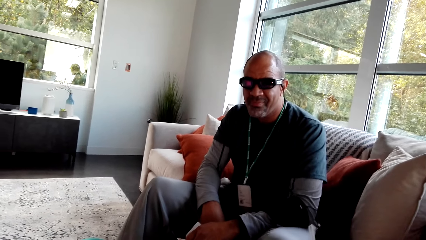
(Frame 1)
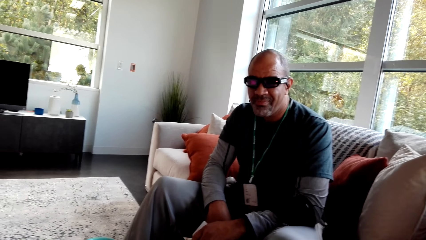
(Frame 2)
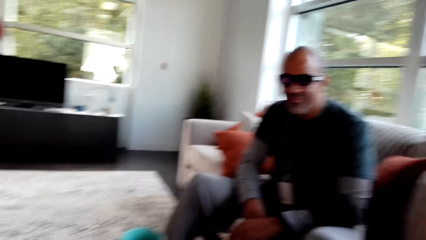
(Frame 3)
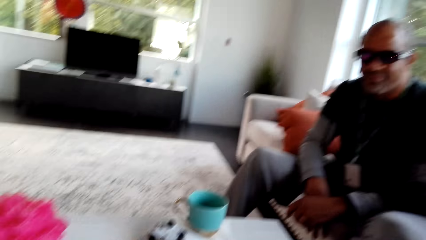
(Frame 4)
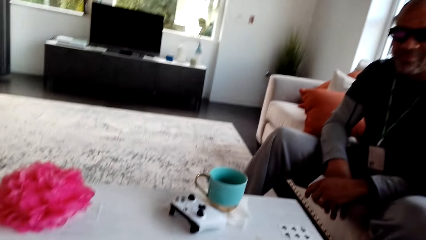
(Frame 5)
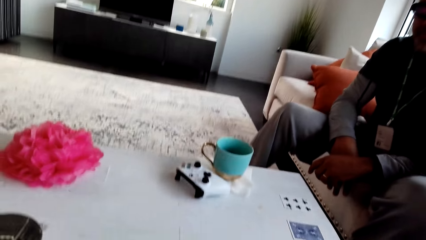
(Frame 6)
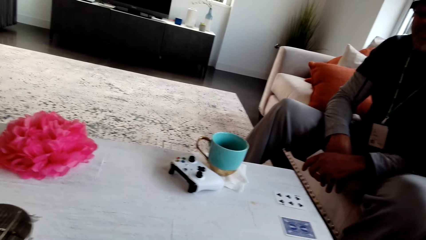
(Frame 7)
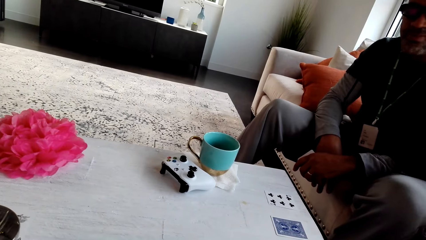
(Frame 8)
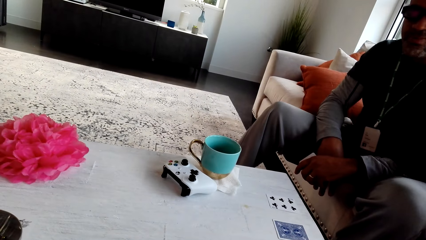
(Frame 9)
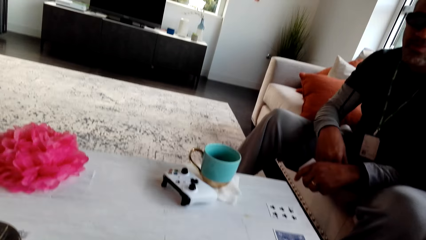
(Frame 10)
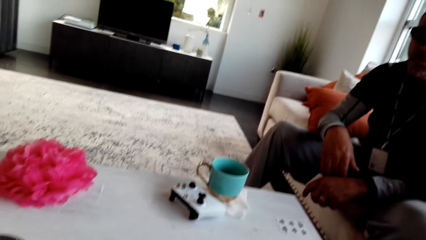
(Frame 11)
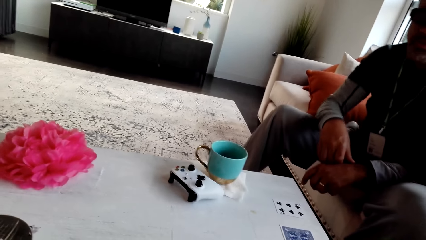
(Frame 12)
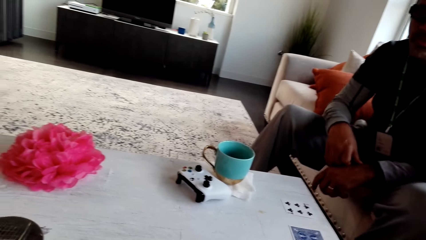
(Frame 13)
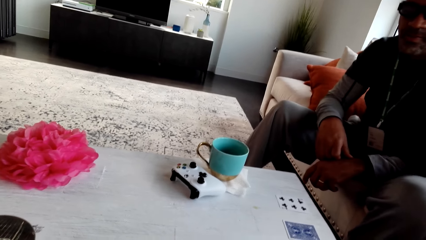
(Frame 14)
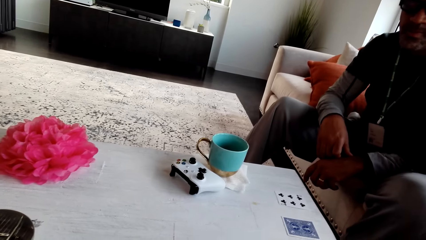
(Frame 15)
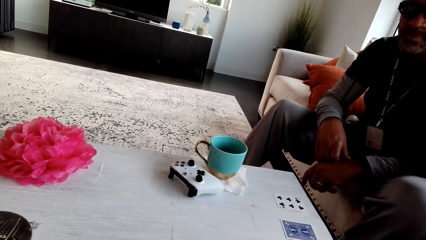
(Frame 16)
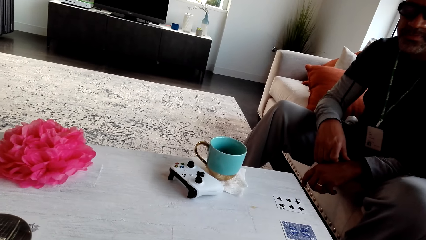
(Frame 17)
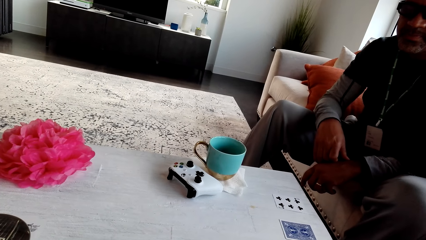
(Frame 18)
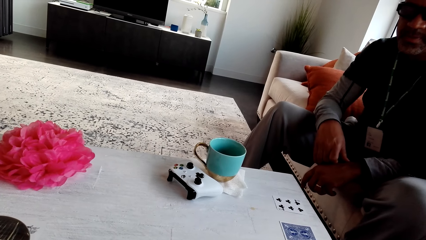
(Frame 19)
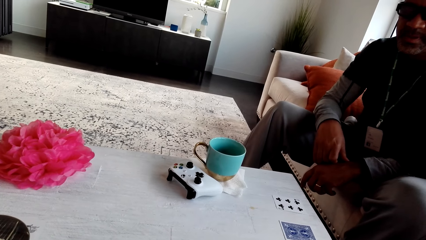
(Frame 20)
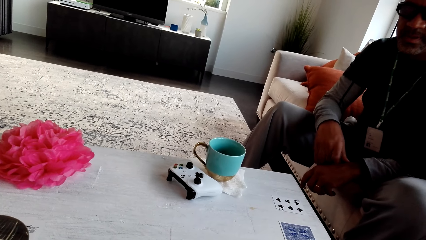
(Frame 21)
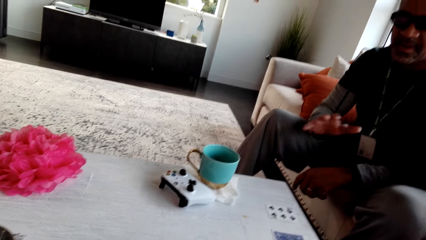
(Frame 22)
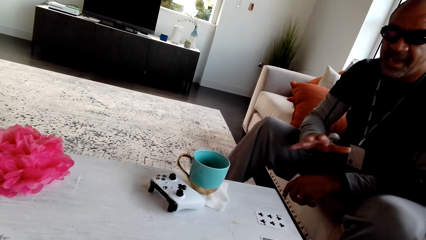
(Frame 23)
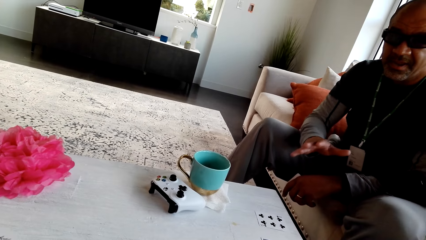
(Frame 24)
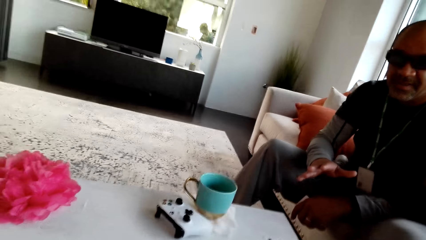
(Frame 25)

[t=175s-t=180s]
The camera wearer looks around. They stare at the table.

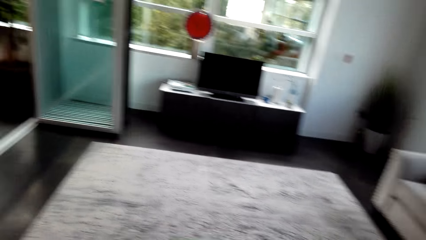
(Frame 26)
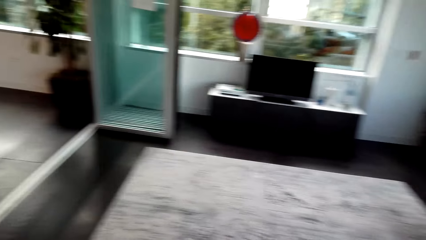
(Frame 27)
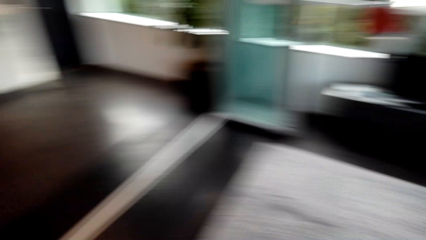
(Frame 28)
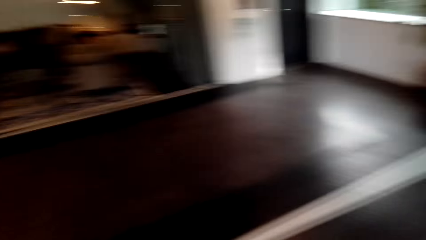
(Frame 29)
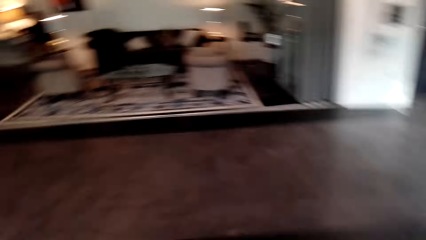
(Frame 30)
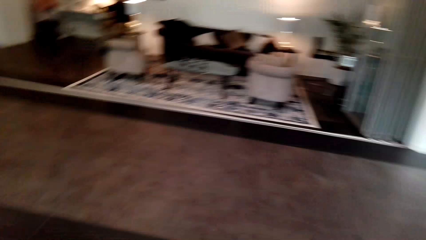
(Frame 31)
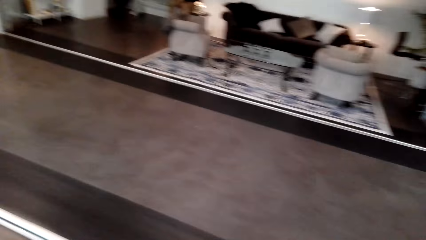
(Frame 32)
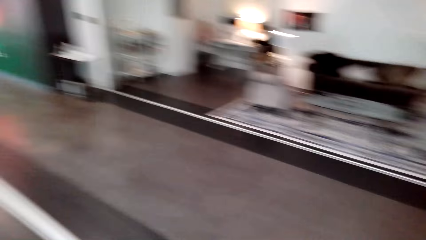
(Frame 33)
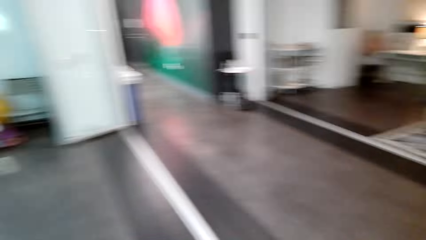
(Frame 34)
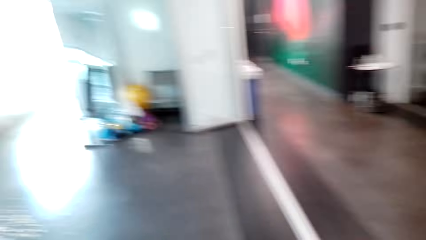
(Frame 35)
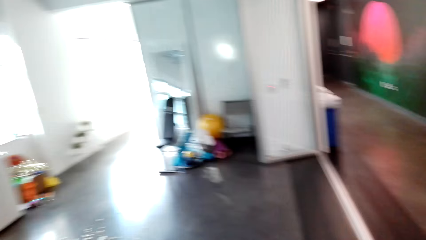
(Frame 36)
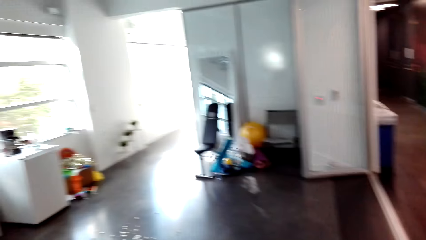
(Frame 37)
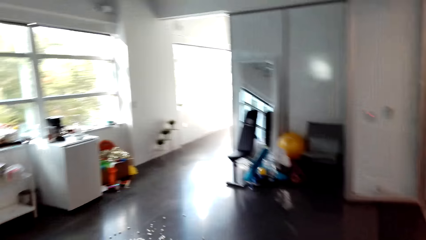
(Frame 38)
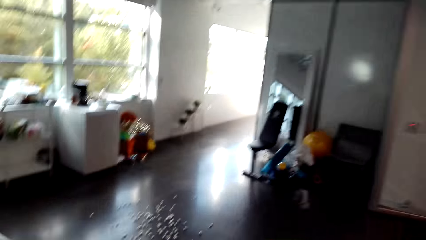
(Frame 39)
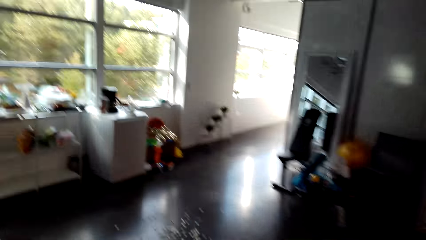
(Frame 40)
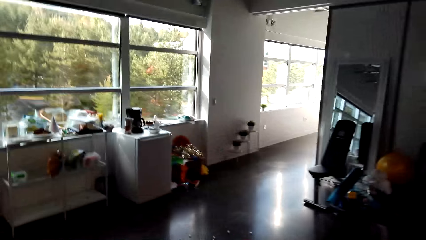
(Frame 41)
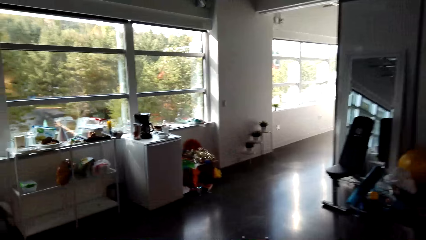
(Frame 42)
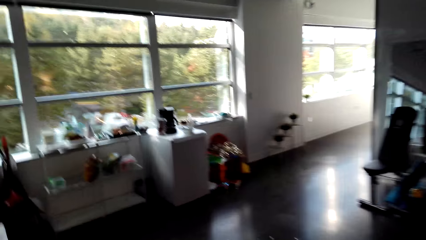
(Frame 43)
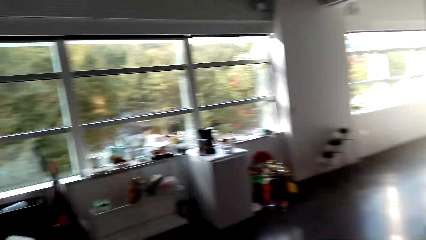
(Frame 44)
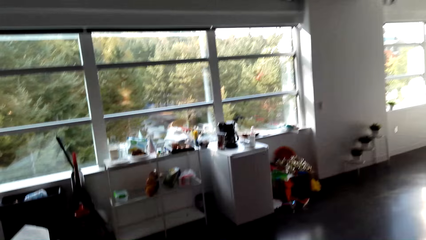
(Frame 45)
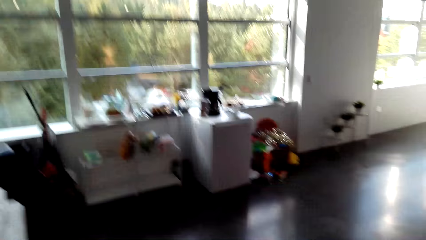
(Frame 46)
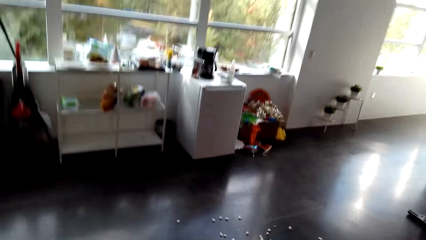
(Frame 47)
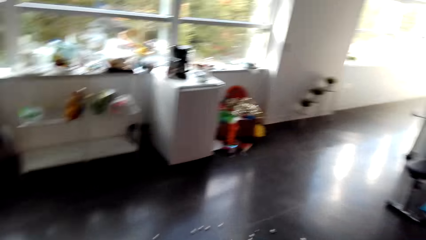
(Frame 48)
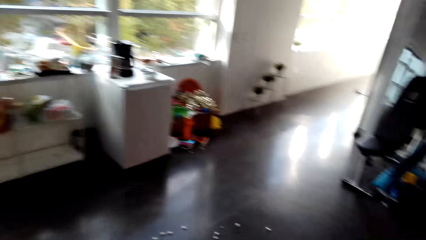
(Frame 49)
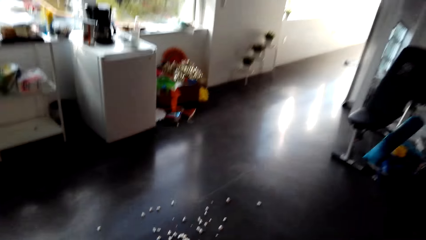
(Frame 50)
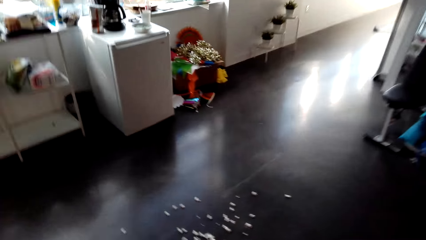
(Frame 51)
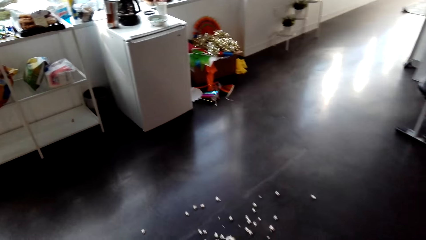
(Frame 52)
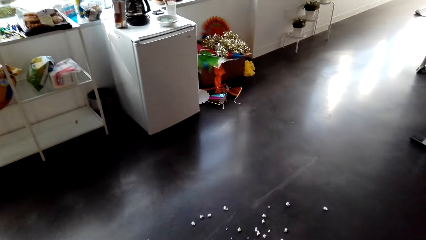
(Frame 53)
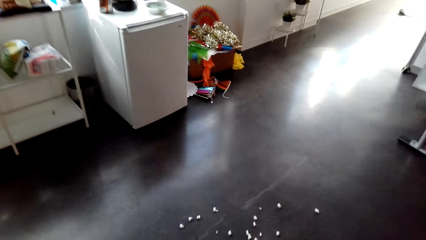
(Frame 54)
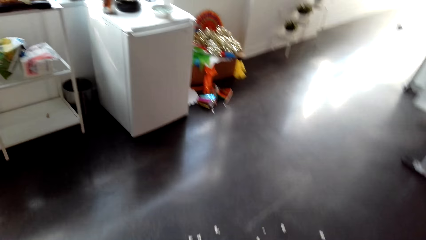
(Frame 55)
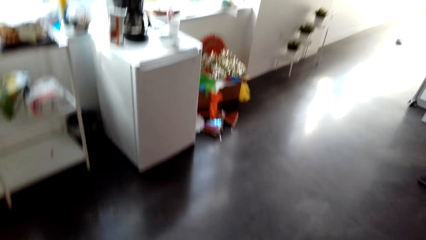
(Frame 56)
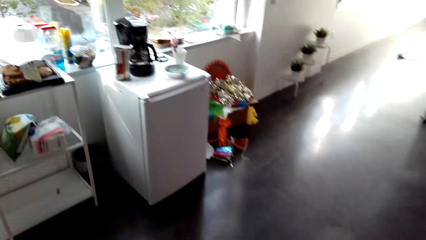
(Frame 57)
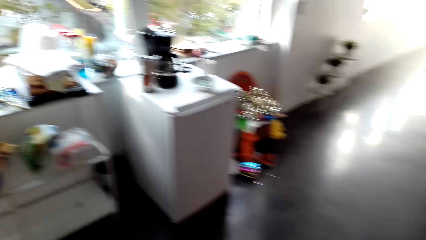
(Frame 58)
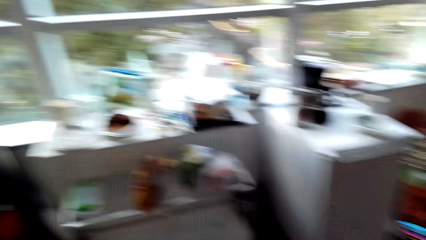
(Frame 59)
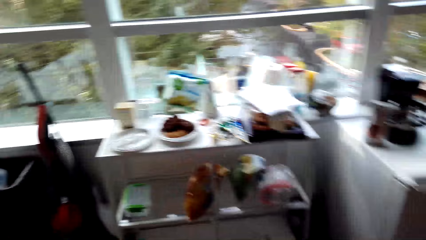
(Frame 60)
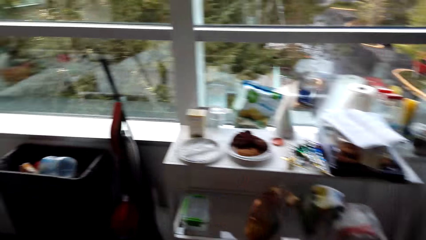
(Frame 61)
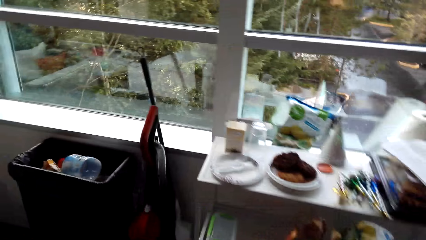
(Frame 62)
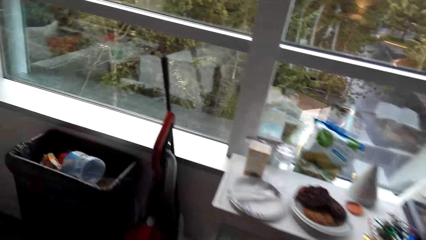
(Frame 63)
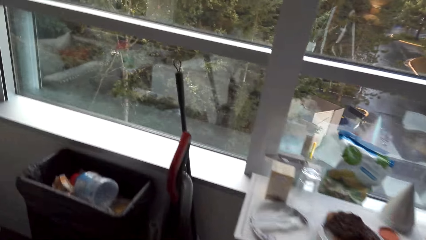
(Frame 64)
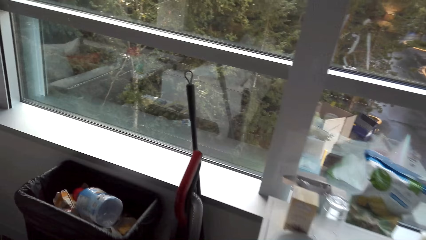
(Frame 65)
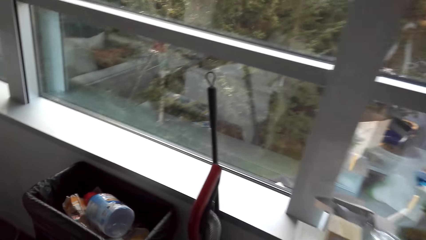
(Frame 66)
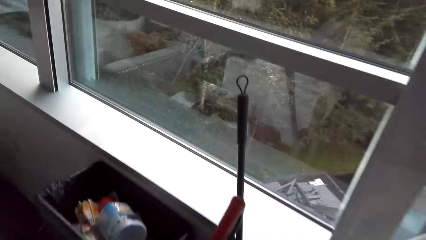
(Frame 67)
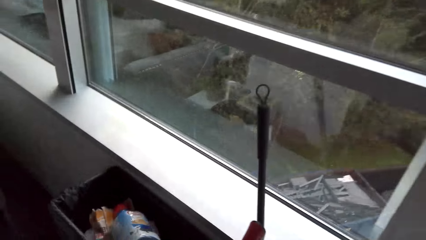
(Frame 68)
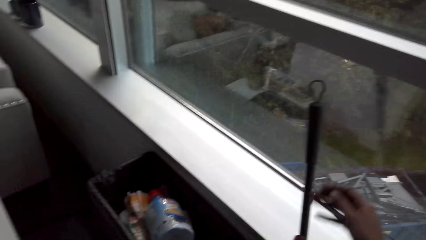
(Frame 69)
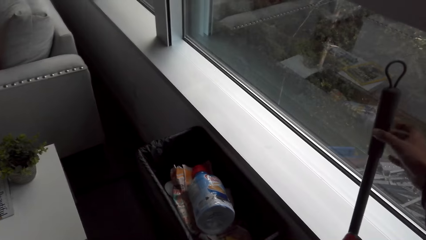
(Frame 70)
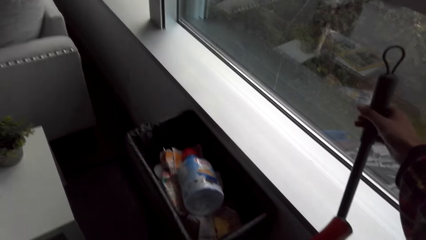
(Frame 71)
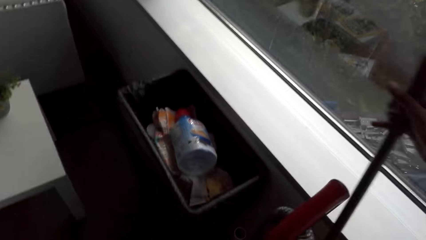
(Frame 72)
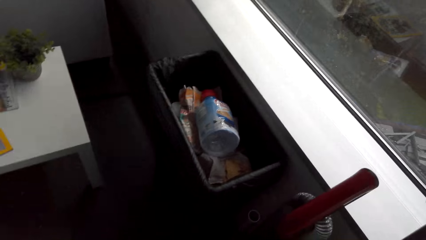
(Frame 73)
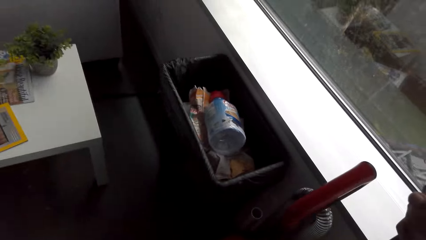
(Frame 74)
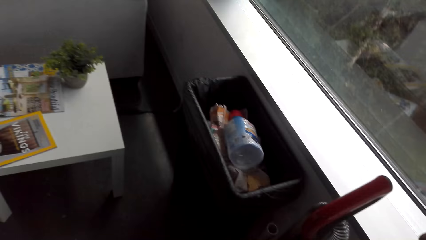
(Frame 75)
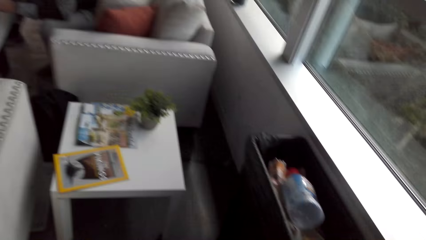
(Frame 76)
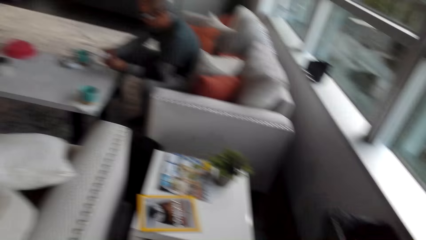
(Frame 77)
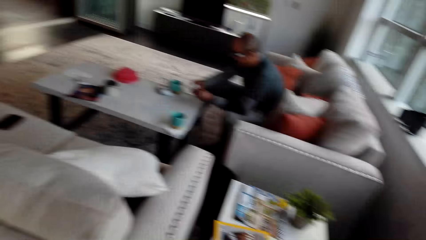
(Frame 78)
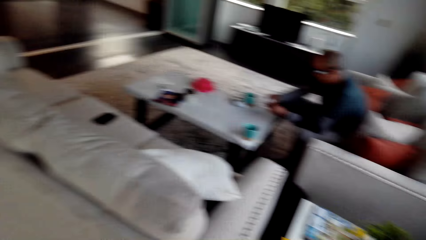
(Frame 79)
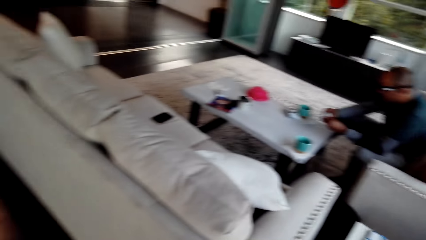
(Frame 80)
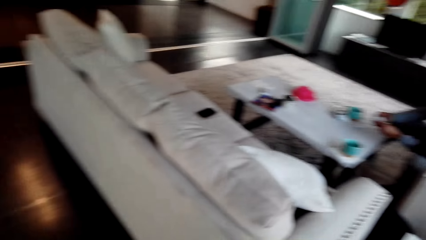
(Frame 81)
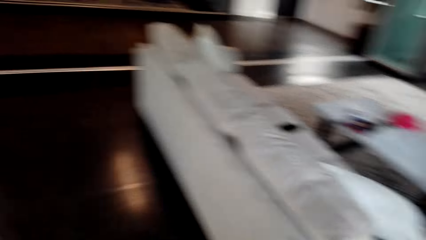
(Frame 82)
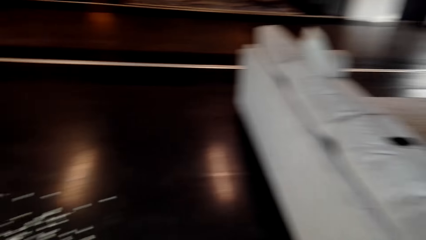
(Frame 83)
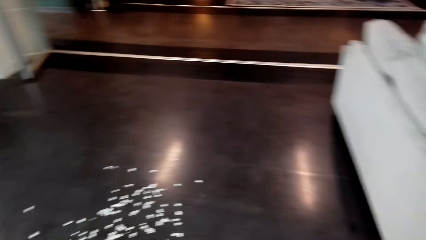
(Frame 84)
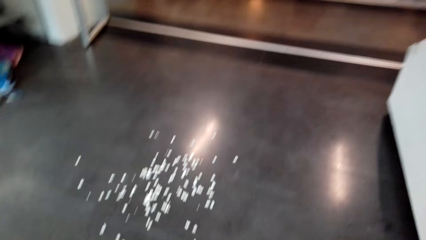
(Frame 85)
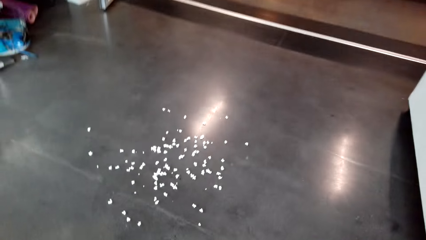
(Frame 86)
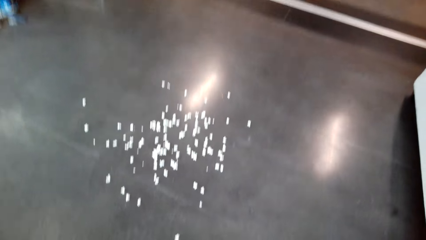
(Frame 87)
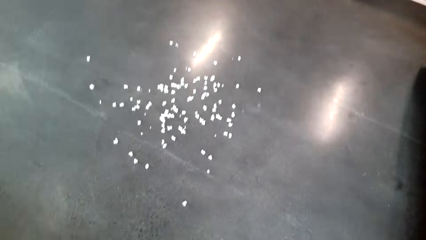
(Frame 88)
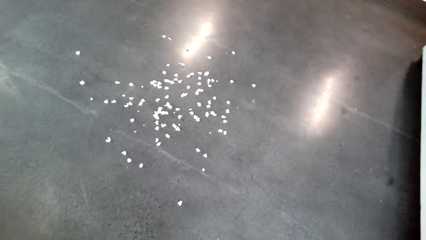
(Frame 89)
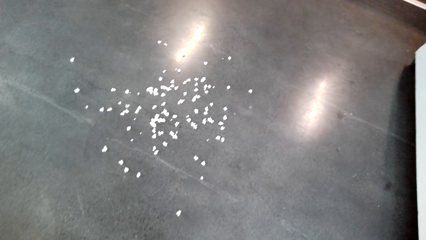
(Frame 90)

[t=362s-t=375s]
The camera wearer walks around. They pick up a sweeping broom. They walk around.
